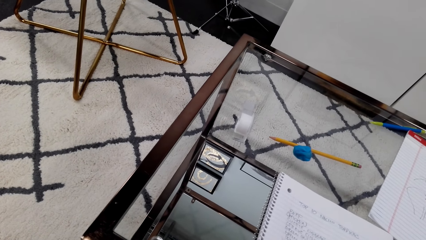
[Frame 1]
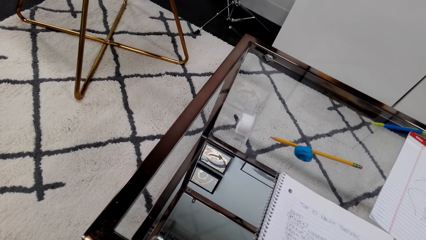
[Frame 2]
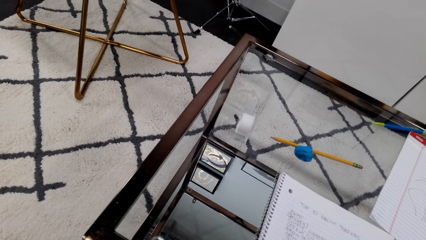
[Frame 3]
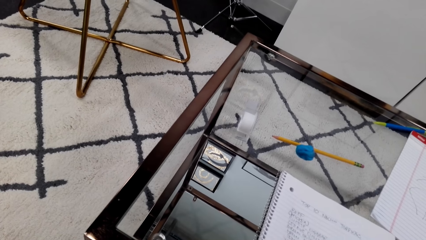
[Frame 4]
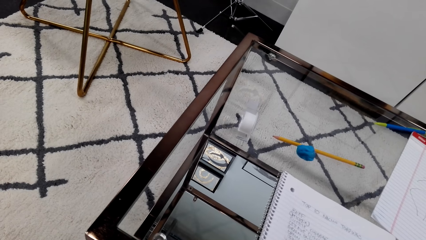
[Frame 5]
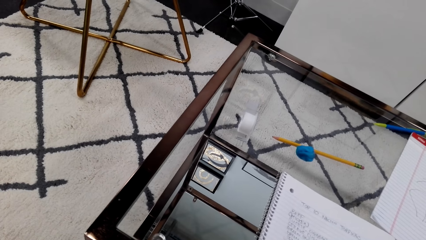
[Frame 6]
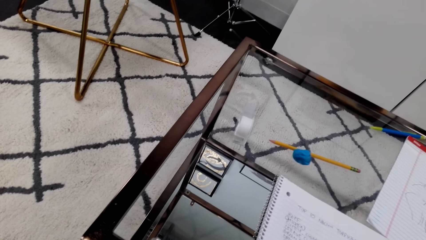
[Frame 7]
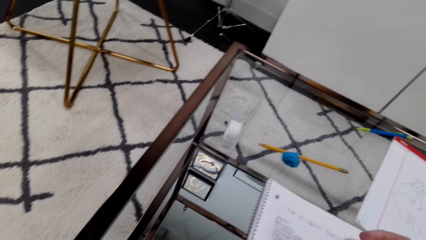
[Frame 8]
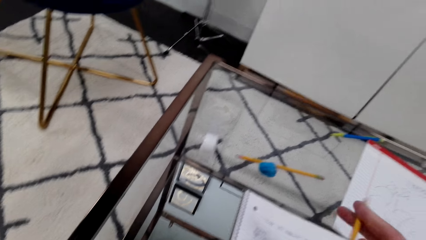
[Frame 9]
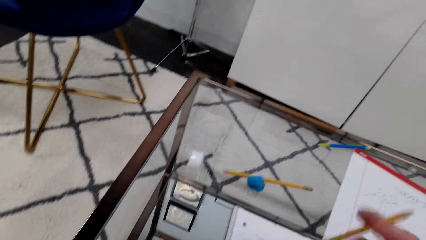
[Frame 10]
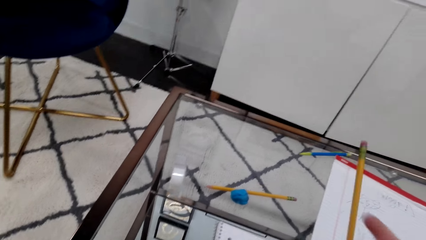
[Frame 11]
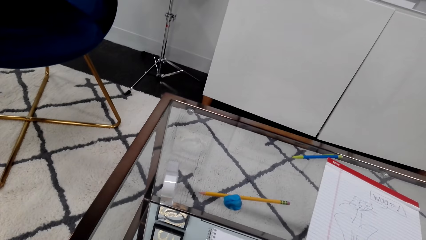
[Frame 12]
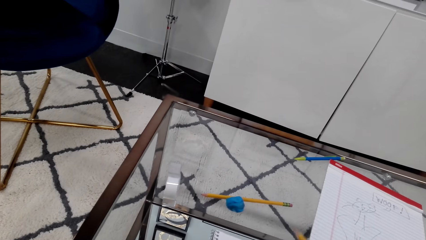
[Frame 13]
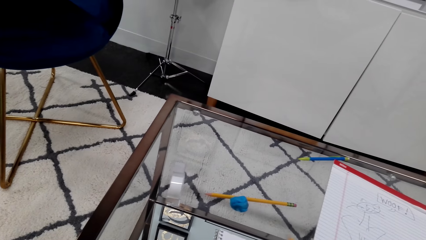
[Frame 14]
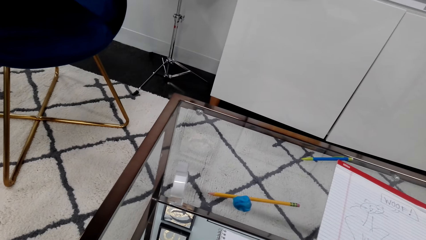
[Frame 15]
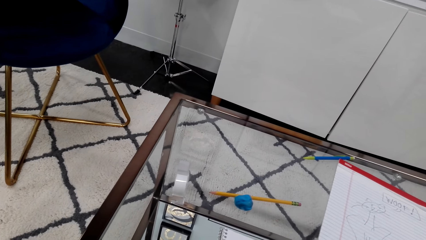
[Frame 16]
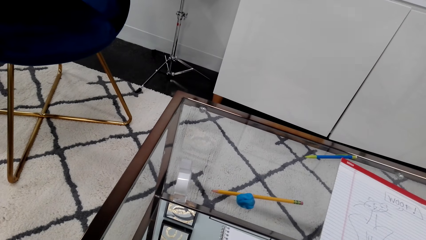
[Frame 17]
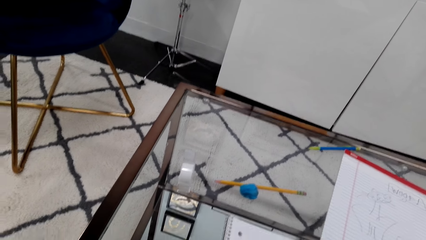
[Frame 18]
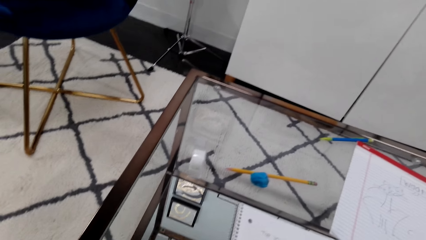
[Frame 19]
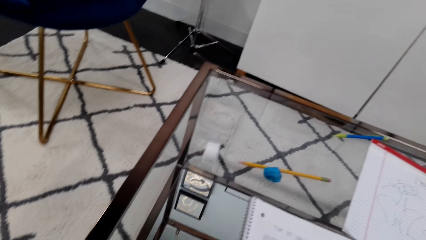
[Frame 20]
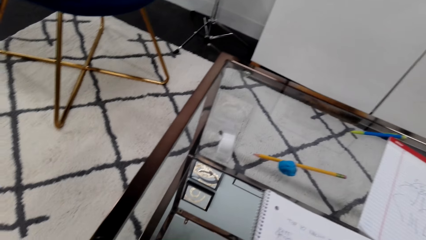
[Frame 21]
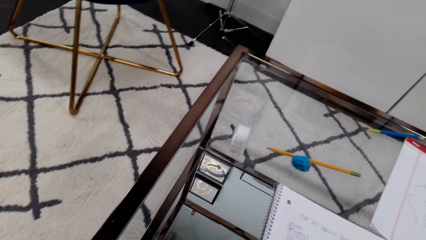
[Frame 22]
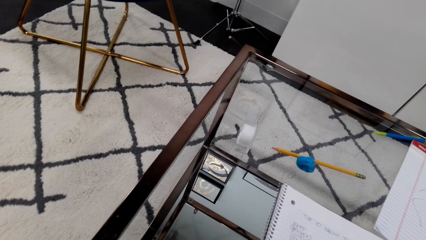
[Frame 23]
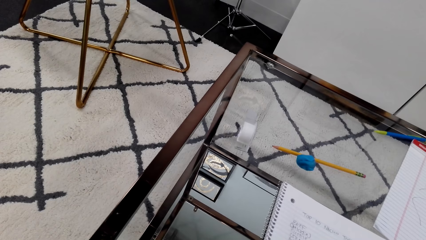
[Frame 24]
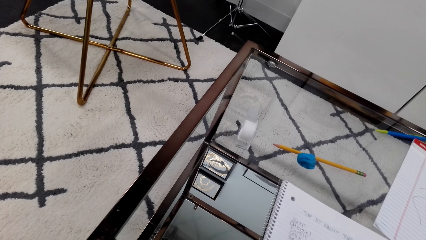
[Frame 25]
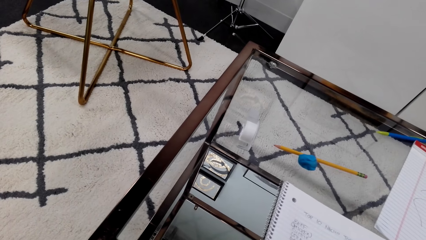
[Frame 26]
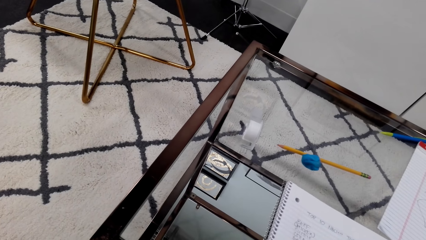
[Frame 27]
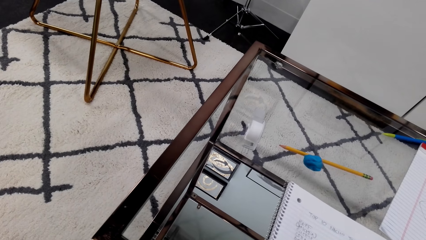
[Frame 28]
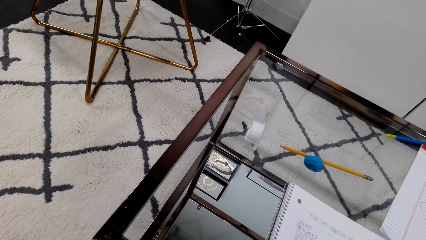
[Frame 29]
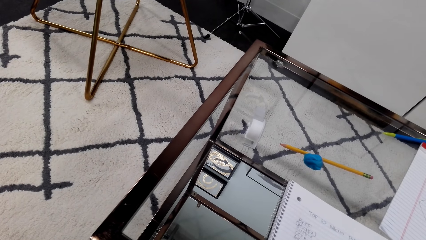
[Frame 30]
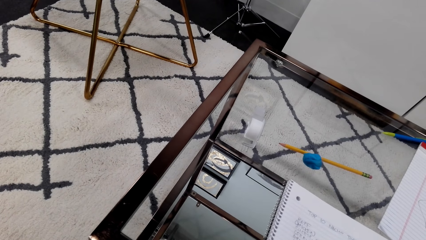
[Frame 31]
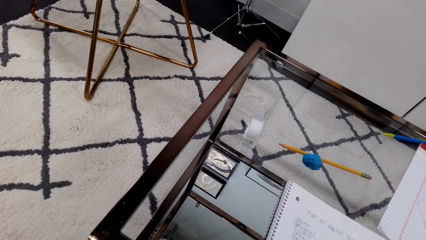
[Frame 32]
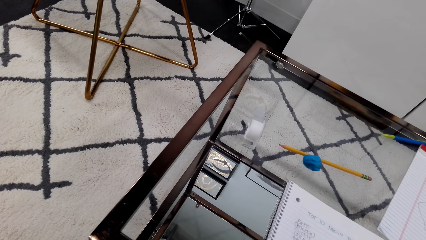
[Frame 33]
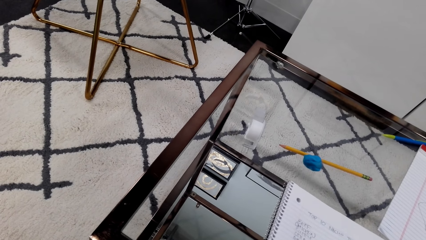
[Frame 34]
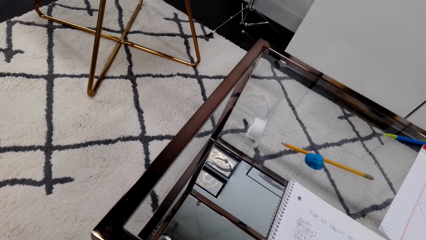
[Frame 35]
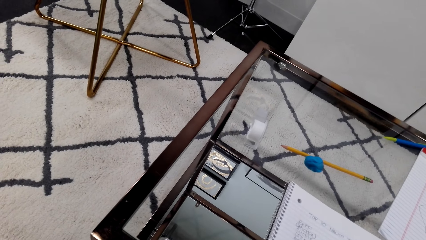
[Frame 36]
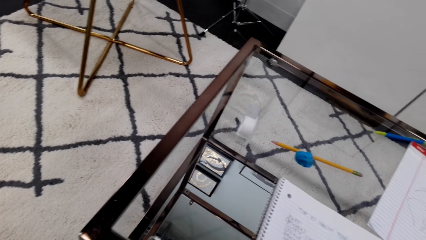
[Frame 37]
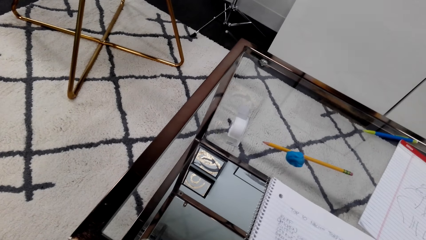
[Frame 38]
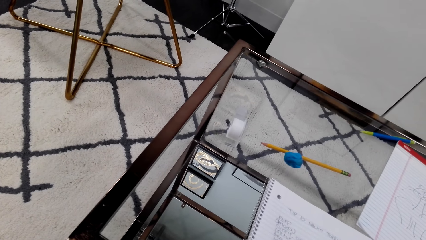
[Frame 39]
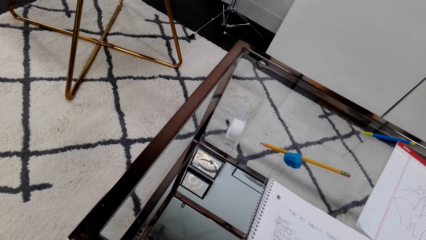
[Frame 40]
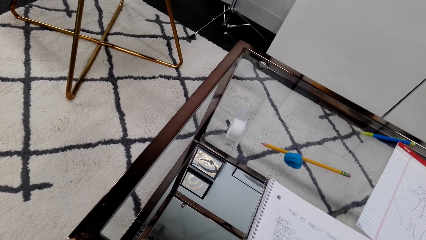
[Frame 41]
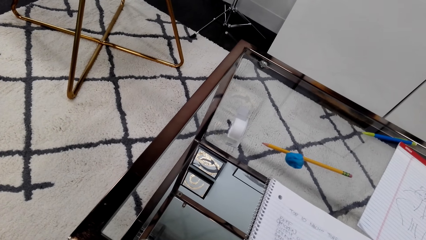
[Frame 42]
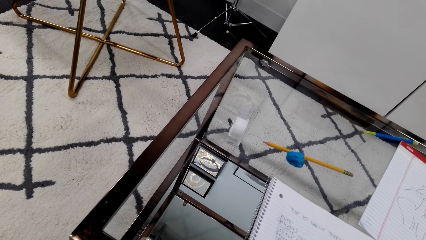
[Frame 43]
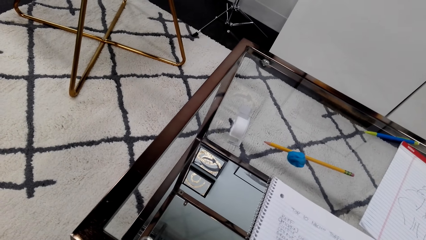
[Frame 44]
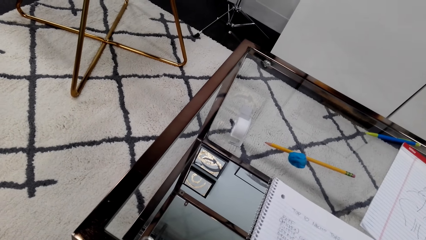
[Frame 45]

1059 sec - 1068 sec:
The camera wearer lifts the pencil. They look at the book.

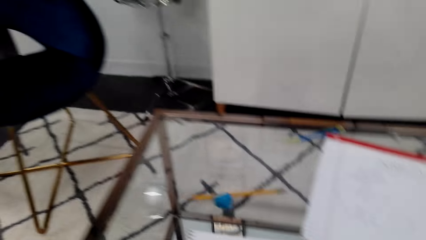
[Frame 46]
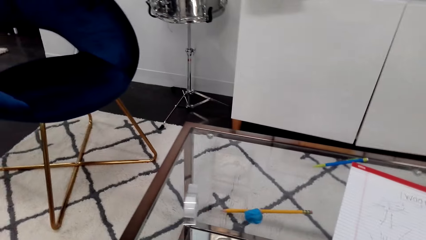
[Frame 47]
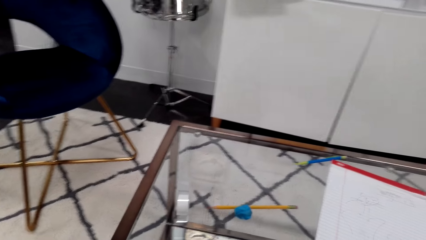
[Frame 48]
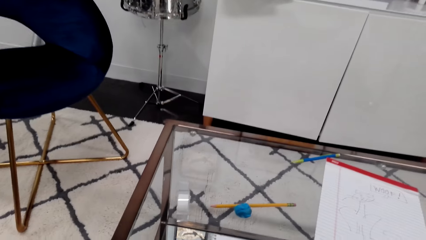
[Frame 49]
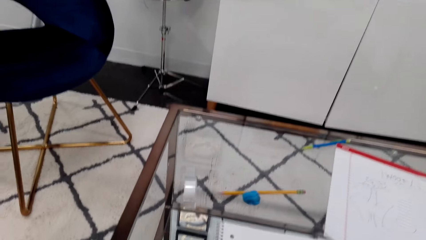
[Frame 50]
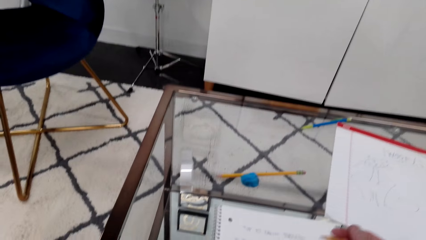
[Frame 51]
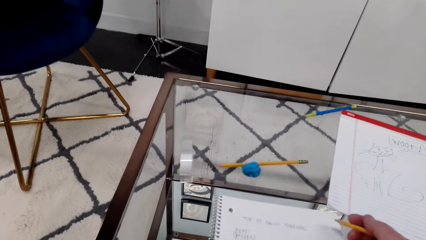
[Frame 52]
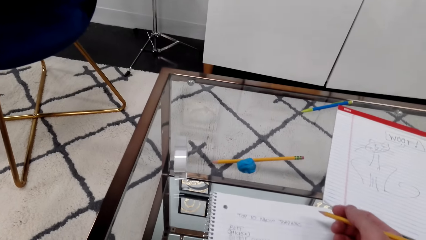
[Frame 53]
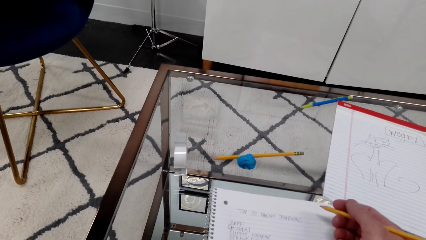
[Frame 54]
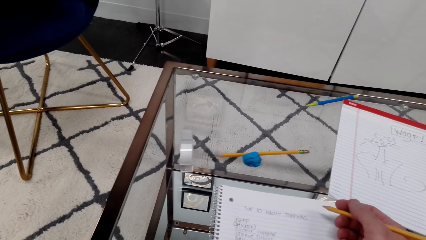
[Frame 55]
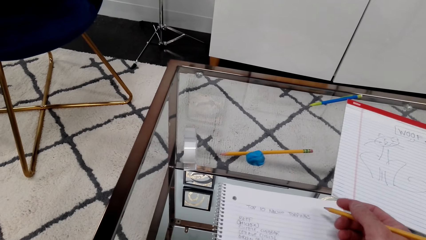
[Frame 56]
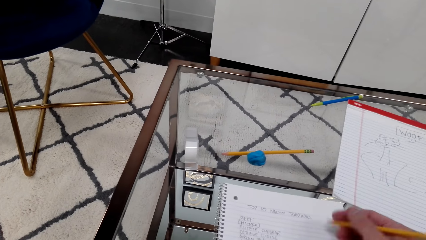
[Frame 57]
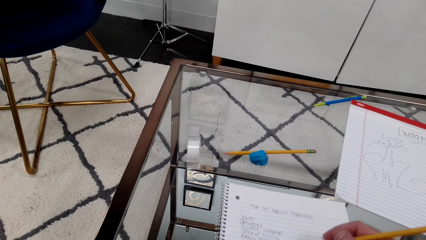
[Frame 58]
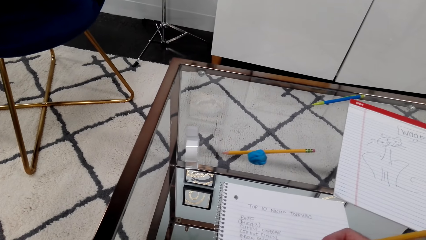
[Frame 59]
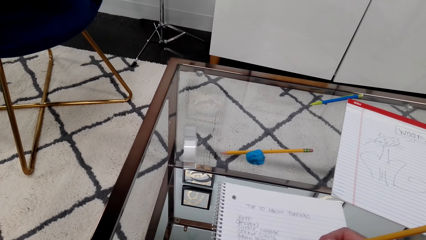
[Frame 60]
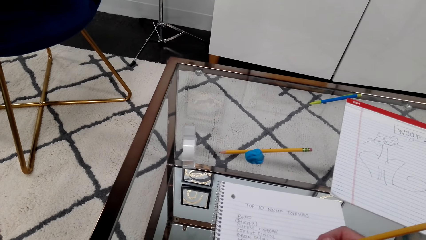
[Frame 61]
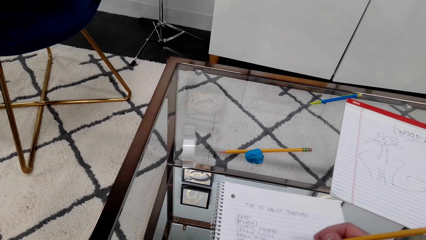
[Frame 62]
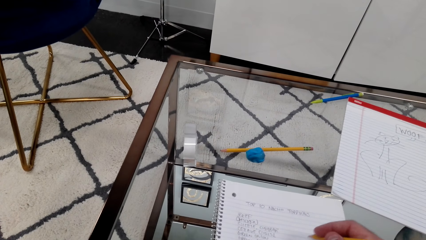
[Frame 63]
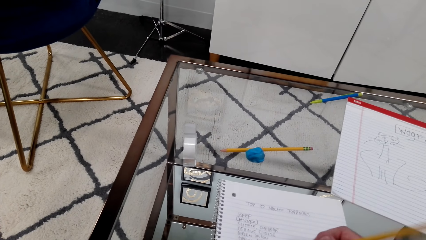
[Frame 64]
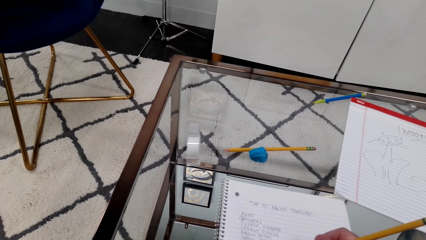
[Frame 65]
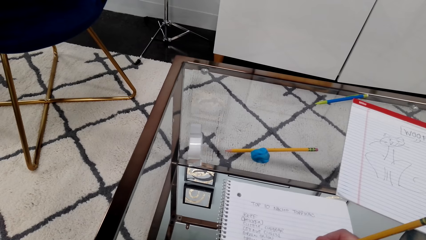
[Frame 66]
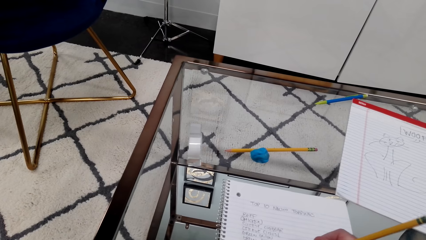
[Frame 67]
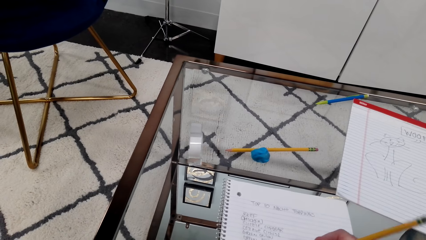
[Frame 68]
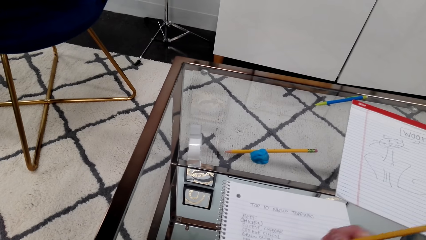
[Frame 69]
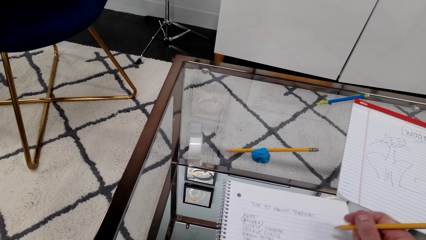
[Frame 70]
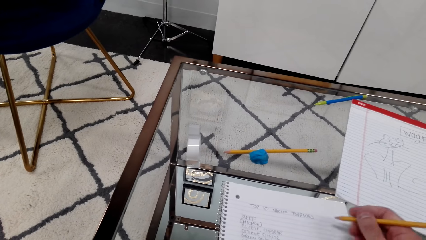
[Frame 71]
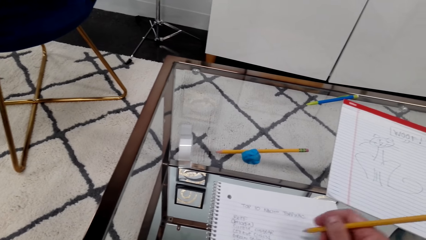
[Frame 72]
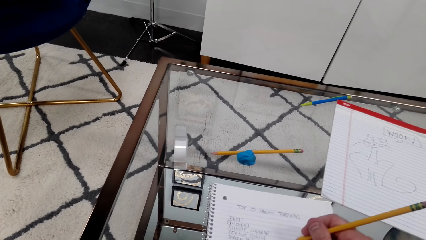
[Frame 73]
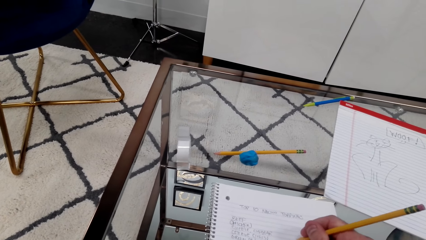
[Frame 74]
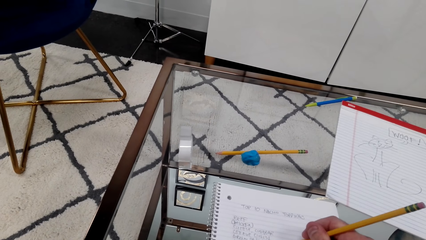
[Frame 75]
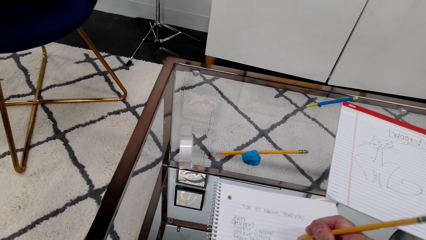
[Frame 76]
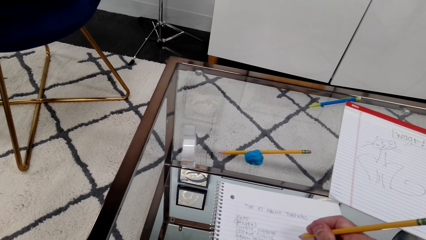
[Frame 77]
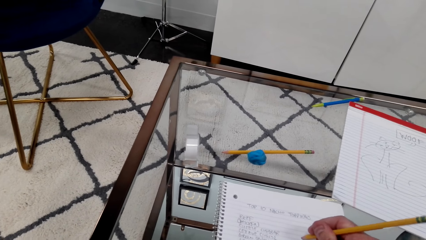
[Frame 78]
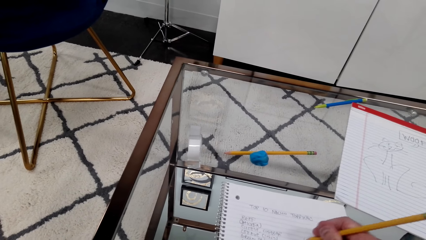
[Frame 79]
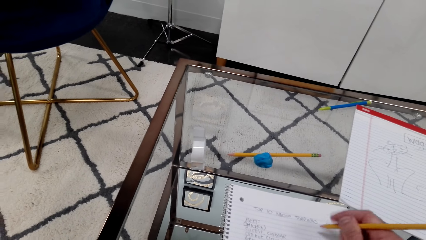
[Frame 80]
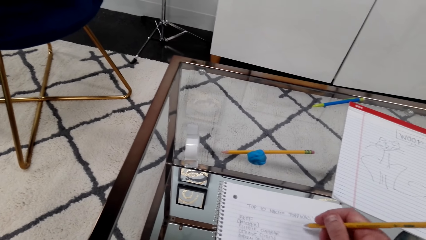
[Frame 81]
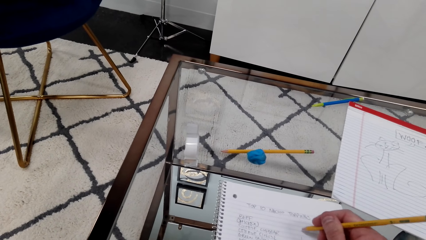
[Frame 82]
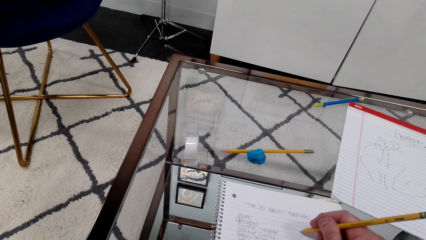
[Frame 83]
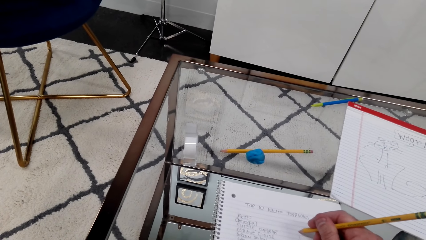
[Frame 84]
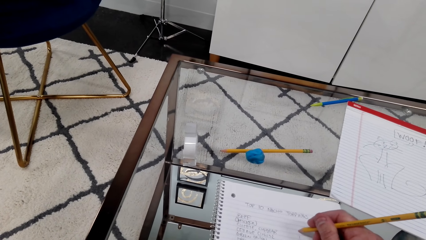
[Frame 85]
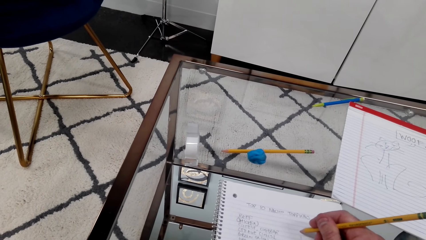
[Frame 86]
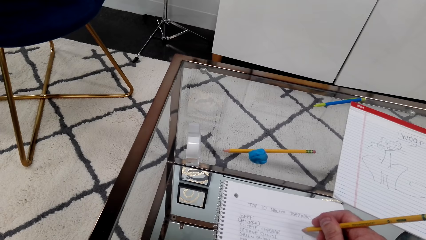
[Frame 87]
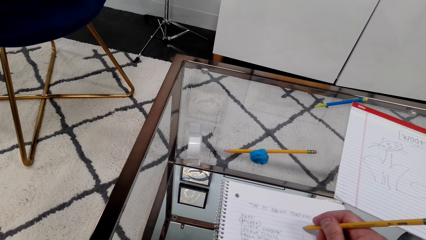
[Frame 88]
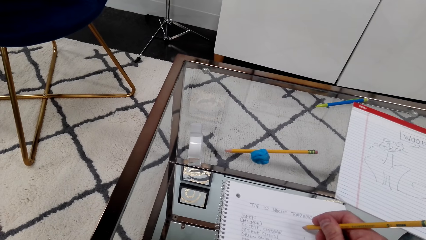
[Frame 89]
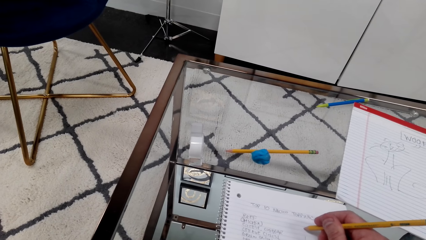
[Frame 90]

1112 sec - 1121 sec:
The camera wearer writes on the book.
